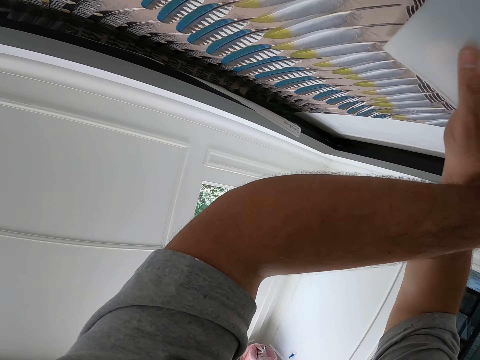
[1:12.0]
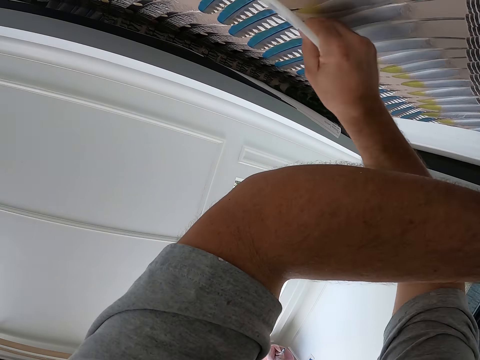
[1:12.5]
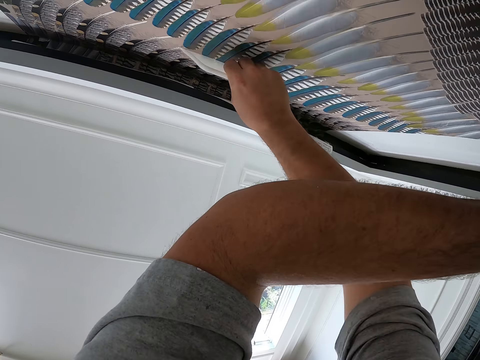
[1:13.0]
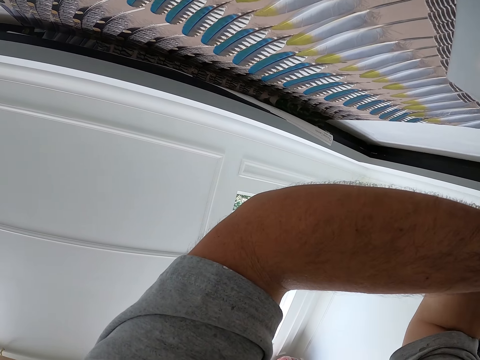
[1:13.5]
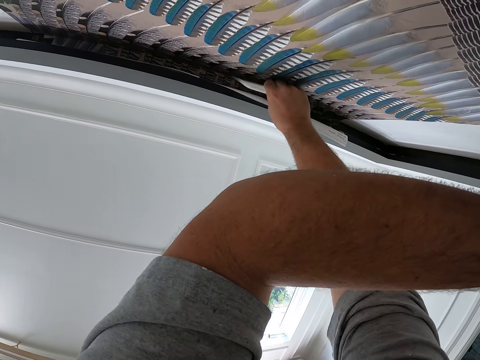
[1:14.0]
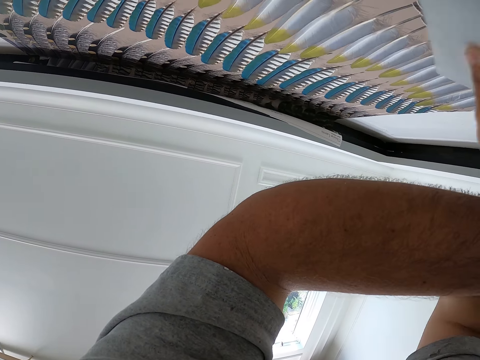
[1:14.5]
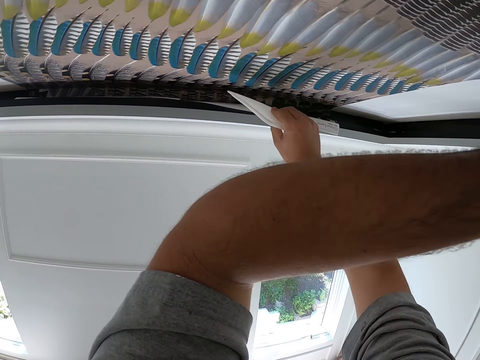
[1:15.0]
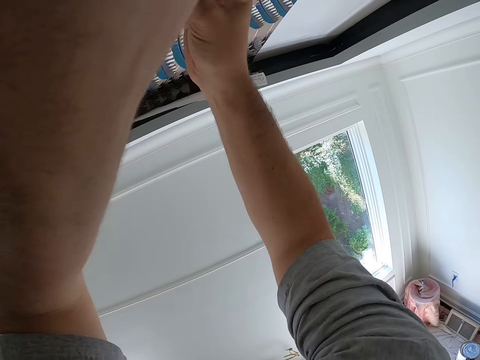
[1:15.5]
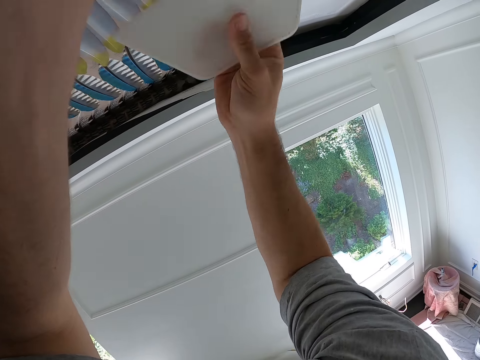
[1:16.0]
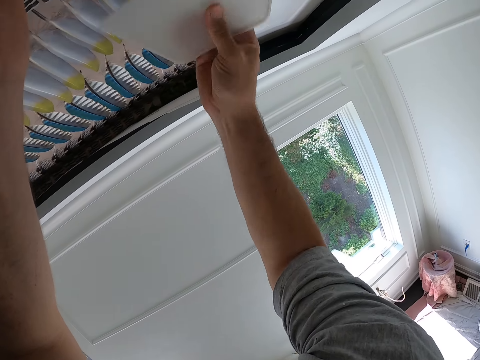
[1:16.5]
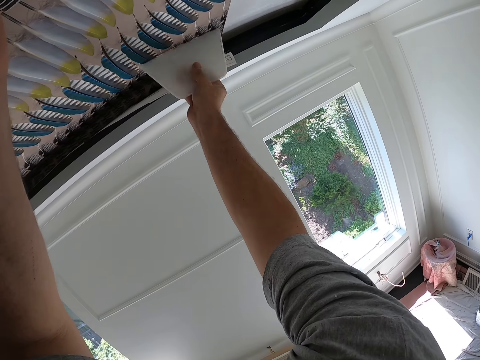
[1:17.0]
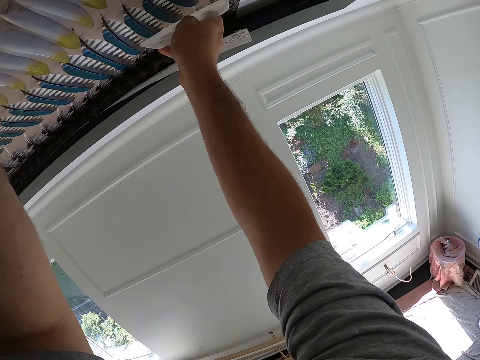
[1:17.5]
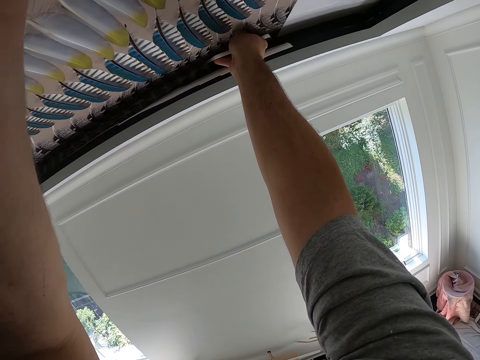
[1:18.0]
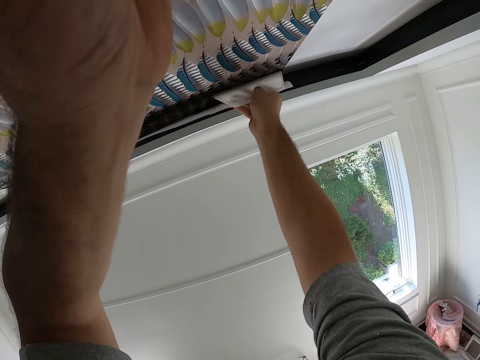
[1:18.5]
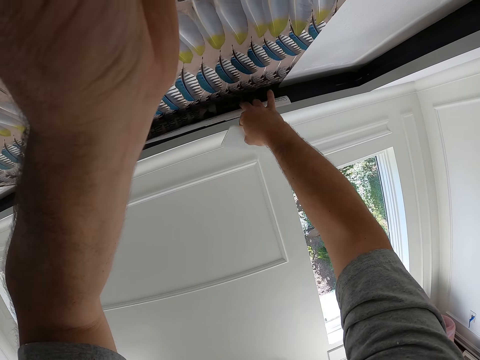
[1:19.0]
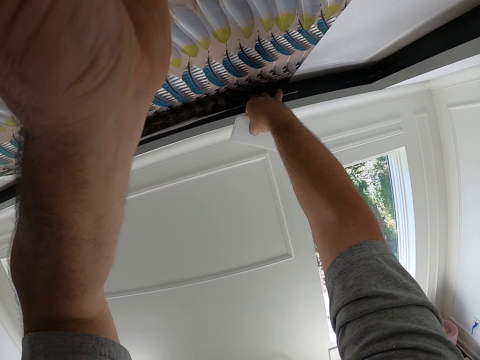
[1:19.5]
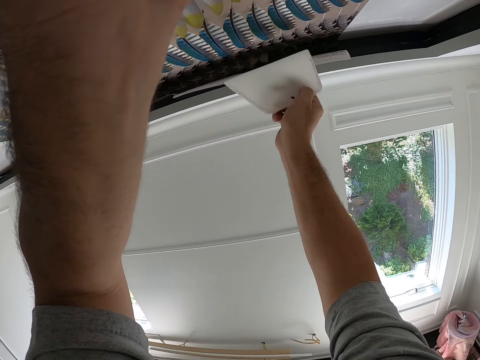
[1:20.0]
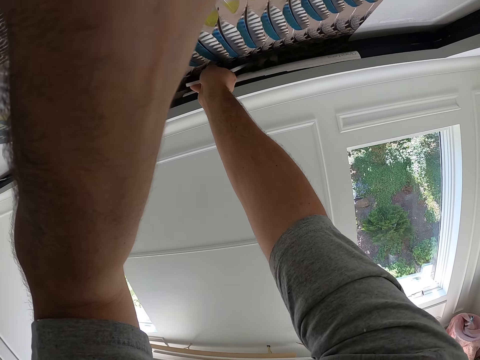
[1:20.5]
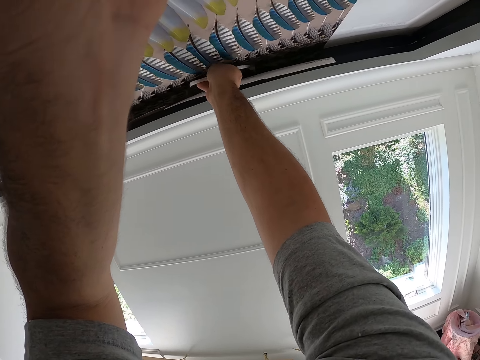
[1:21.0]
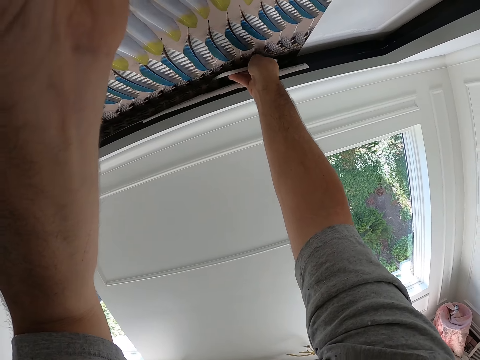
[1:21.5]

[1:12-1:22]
The camera wearer moves a squeegee along the surface of the wallpaper on the ceiling. They press a wallpaper smoother on the drawing chart. They push the end of the wallpaper into the ceiling with the squeegee. They remove the wallpaper smoother on the drawing chart. They press their fingers on the drawing chart. They remove their fingers on the drawing chart. They press the wallpaper smoother on the drawing chart.

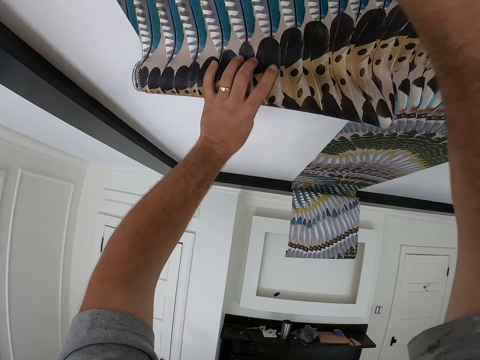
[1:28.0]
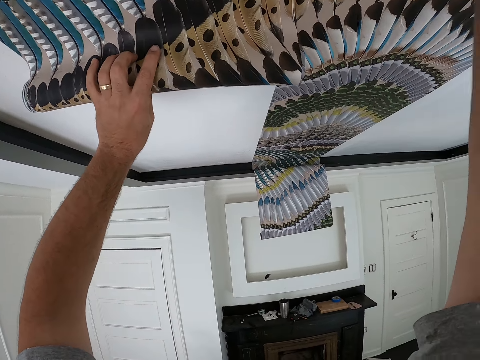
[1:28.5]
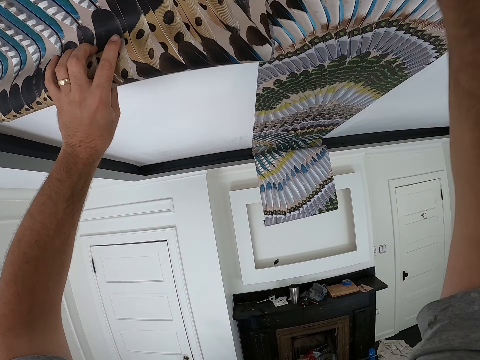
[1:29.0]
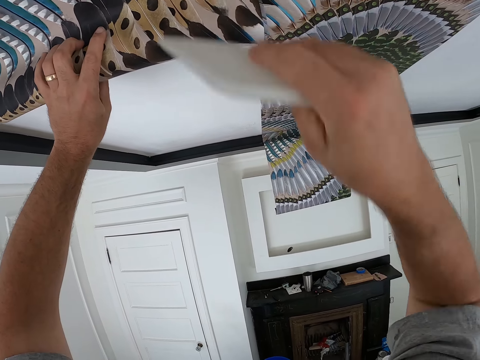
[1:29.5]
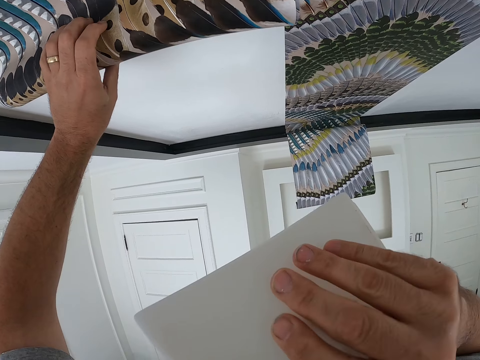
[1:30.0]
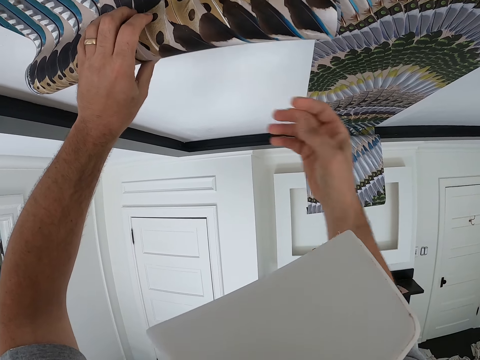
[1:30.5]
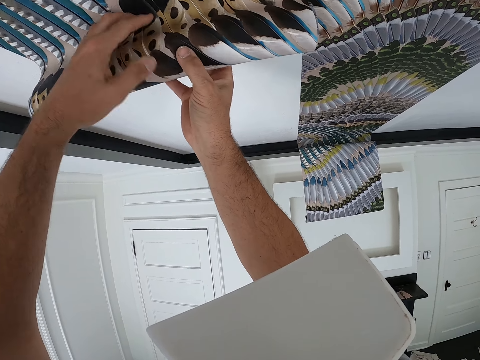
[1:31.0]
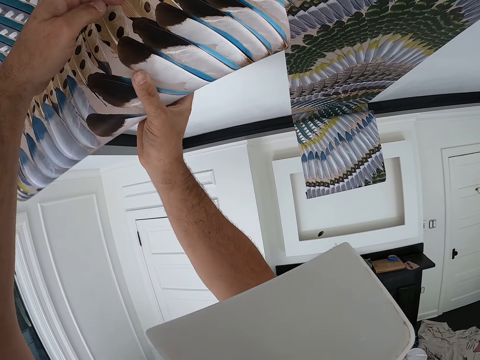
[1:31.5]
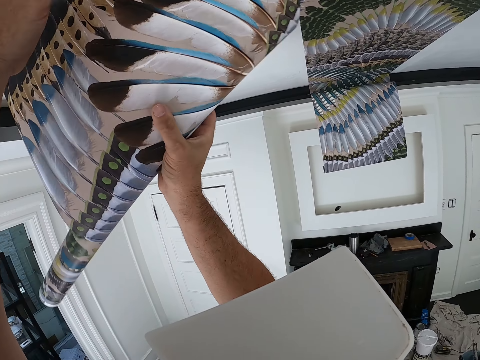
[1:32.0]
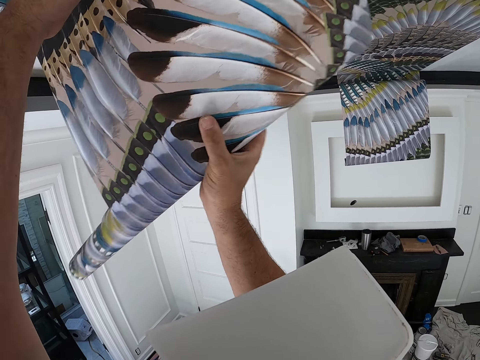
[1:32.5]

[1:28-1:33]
The camera wearer removes a wallpaper smoother or squeegee on the drawing chart or wallpaper. He puts the squeegee in his mouth. He holds the wallpaper smoother on his mouth. He unfolds the wallpaper with both hands.

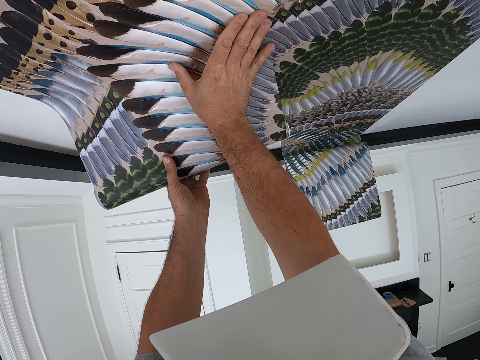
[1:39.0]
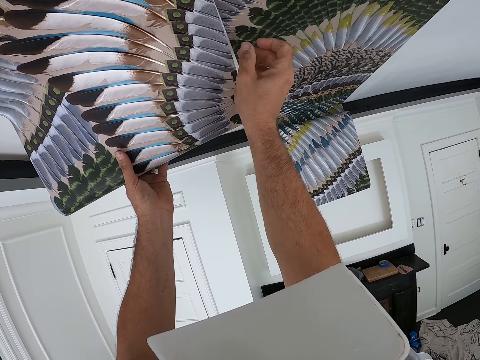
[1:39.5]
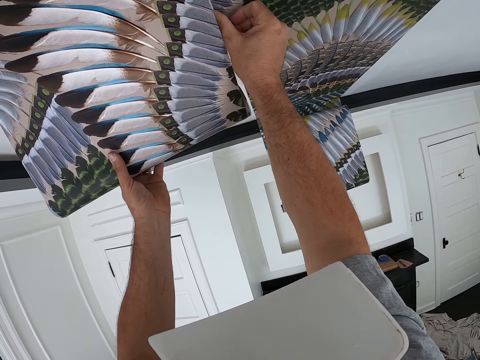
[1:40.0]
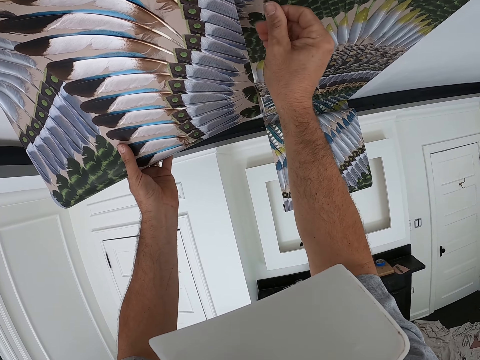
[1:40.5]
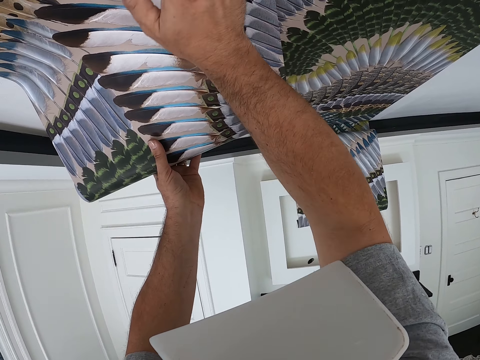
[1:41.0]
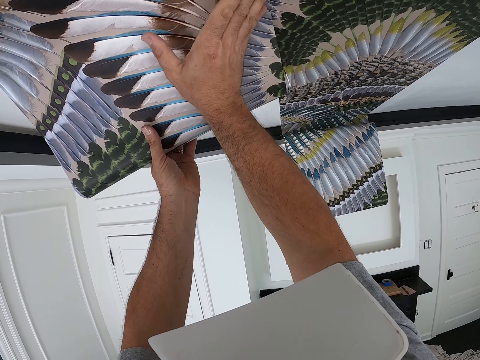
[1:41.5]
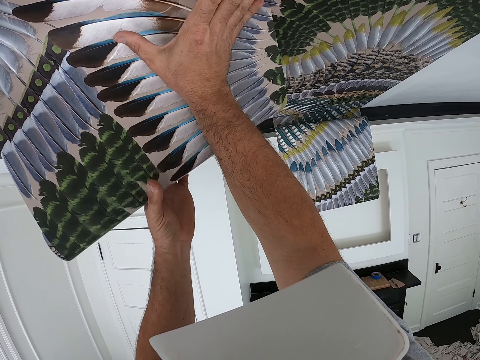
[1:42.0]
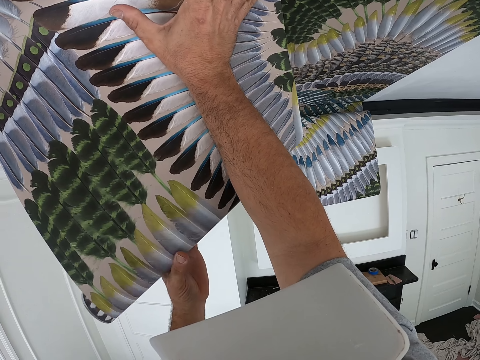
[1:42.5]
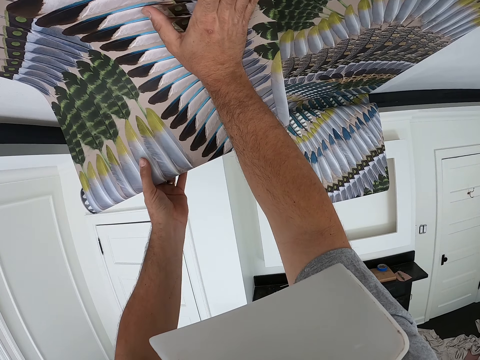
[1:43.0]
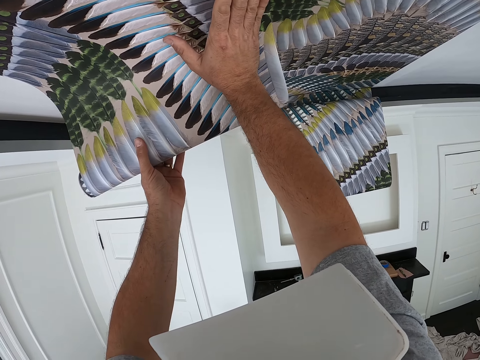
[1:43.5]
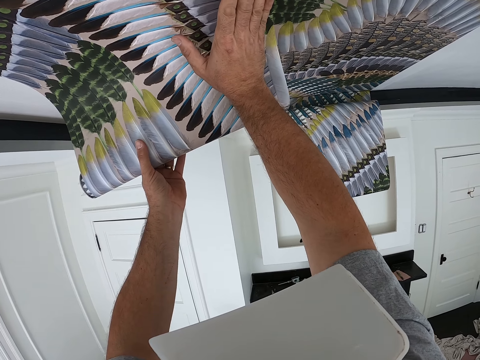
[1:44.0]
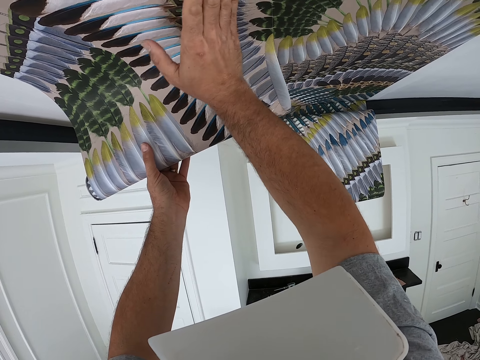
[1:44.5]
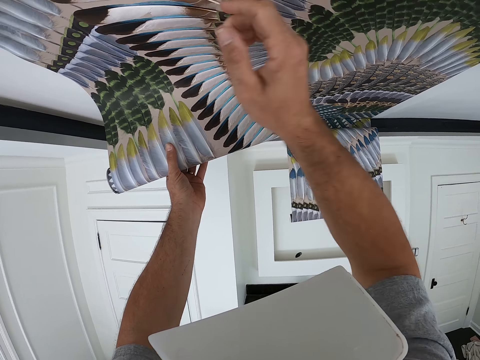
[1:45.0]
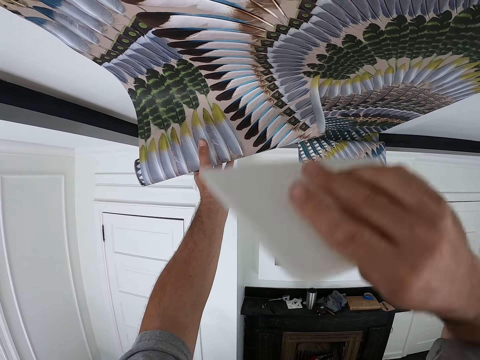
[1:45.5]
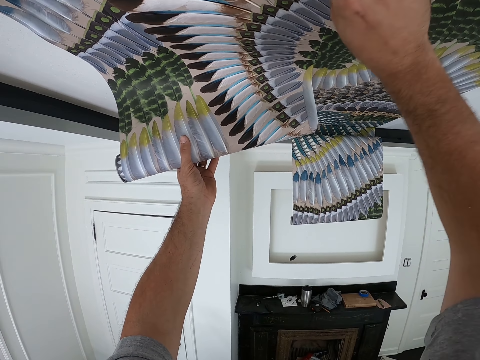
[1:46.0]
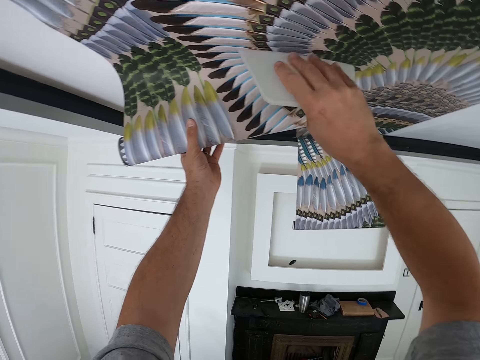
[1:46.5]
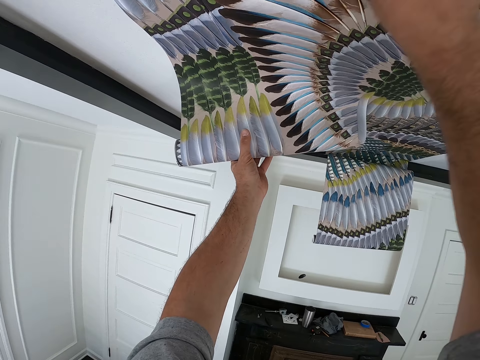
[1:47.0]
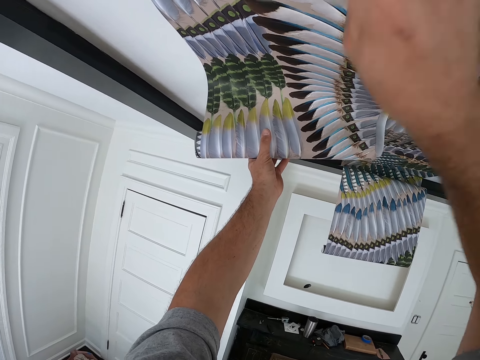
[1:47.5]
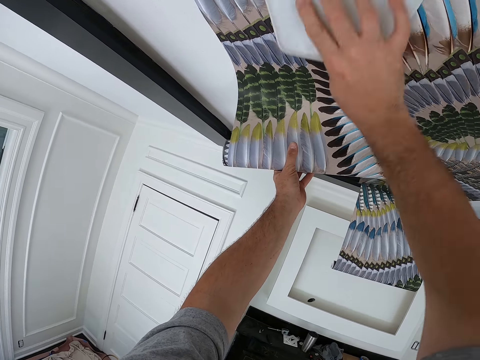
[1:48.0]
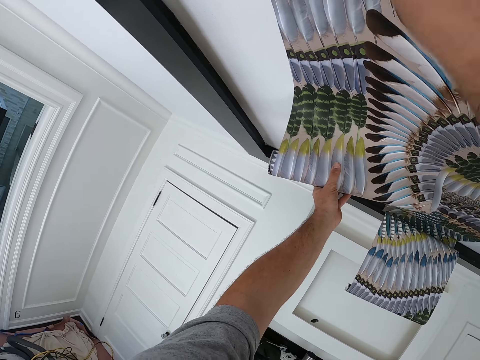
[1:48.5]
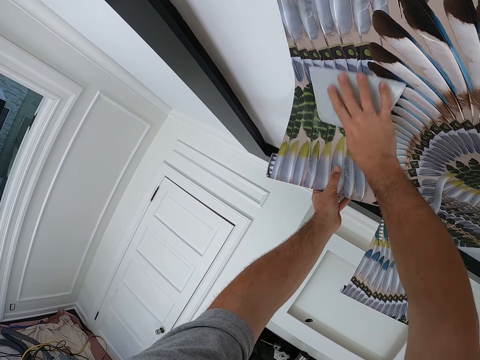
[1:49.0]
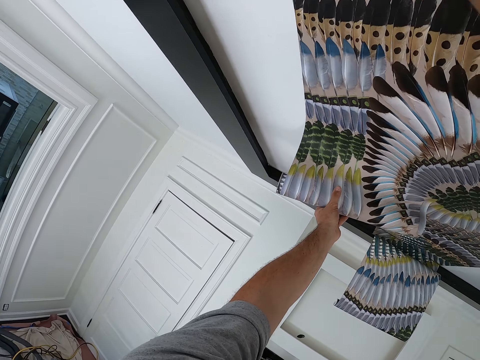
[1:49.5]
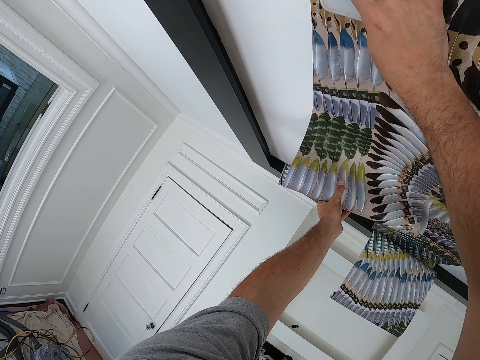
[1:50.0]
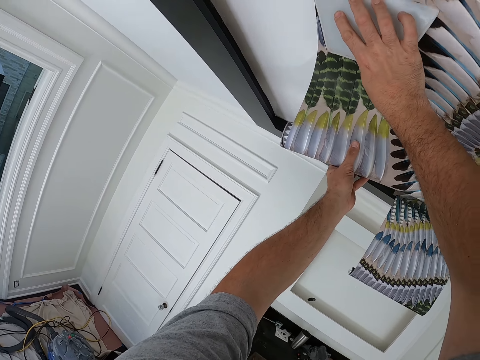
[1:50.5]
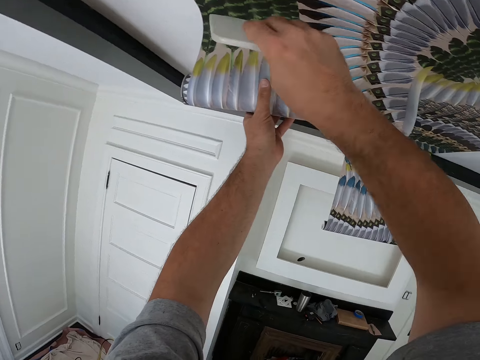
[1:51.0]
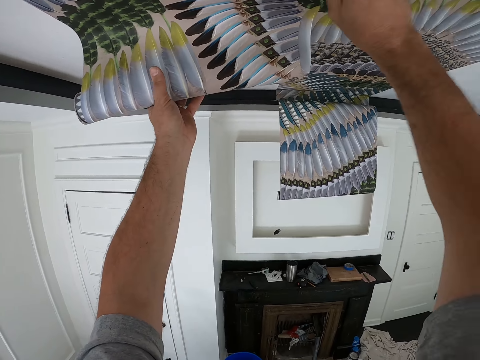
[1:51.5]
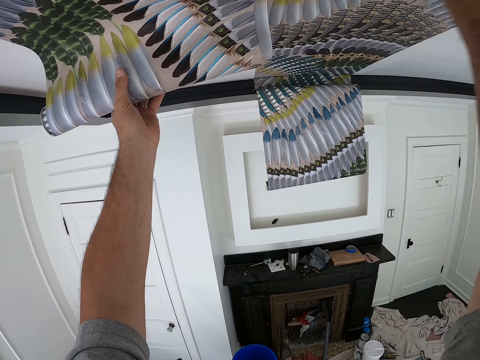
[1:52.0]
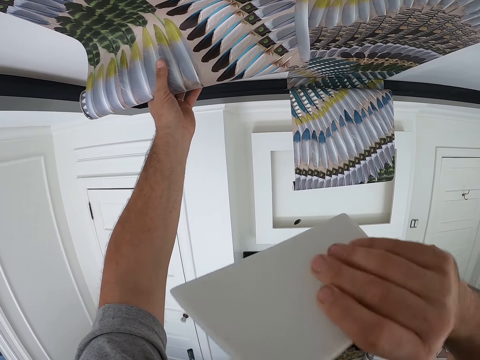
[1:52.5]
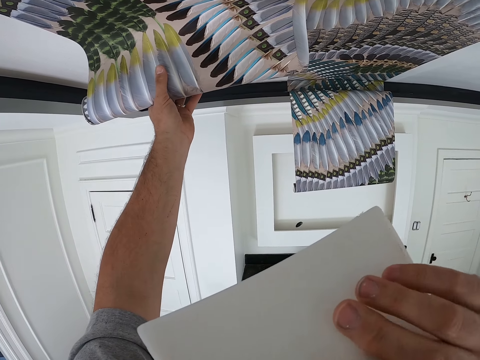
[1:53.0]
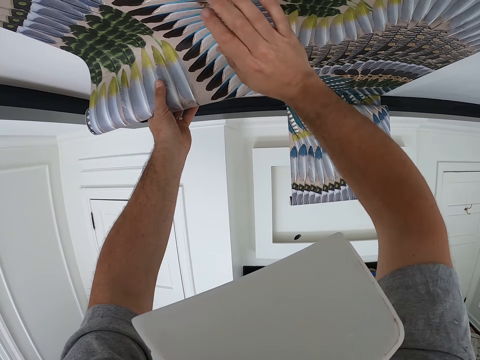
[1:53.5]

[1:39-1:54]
The camera wearer aligns a drawing chart or wallpaper. He touches the side of the wallpaper with his right thumb, strokes his right hand along the surface of the wallpaper and unfolds the wallpaper on the ceiling with his left hand. He strokes his right hand along the surface of the wallpaper. He removes his right hand from the drawing chart. He takes the squeegee or wallpaper smoother from his mouth with his right hand. He aligns the drawing chart using the wallpaper smoother. He moves the squeegee along the surface of the wallpaper on the ceiling. He puts the squeegee in his mouth. He removes the wallpaper smoother on the drawing chart. He holds the wallpaper smoother on his mouth. He presses the wallpaper onto the ceiling with his right hand.
